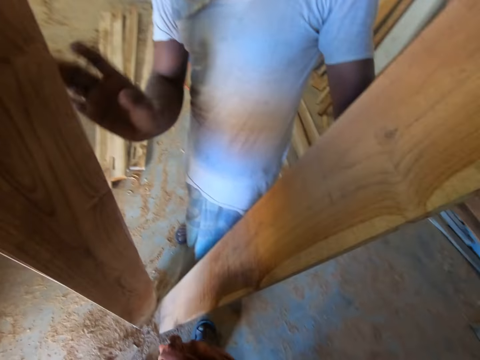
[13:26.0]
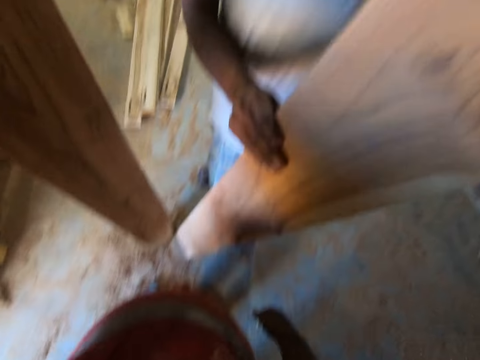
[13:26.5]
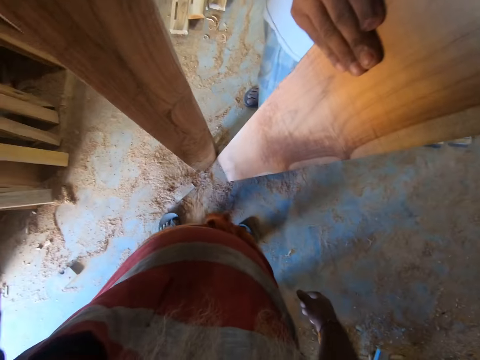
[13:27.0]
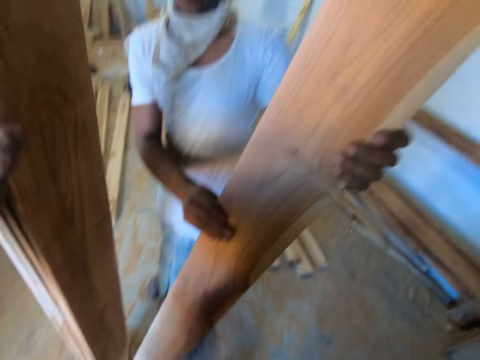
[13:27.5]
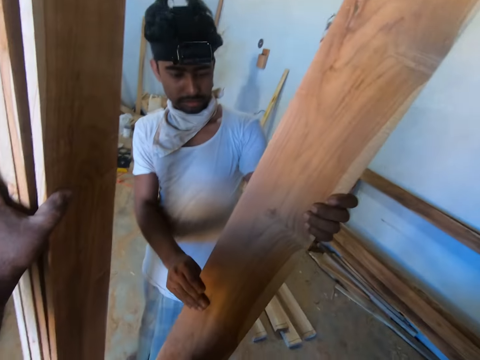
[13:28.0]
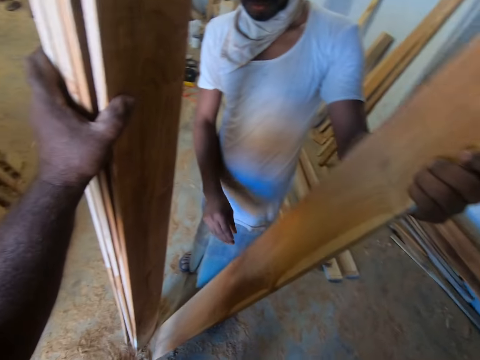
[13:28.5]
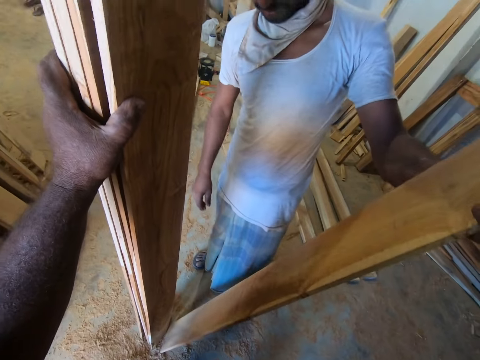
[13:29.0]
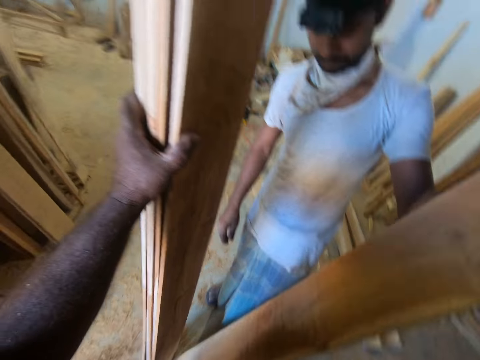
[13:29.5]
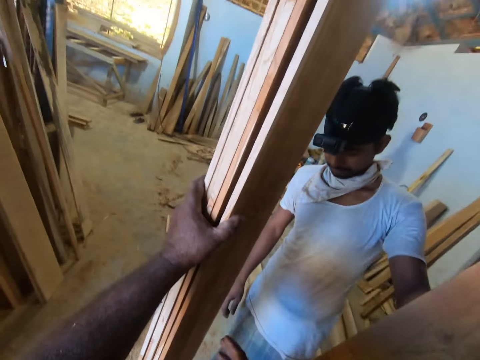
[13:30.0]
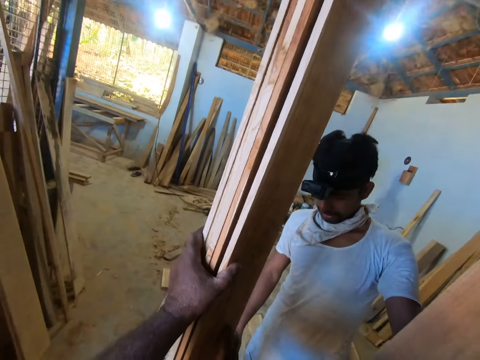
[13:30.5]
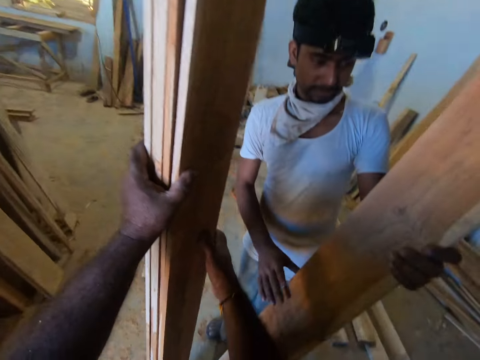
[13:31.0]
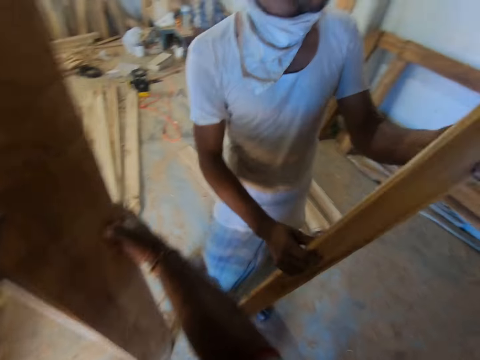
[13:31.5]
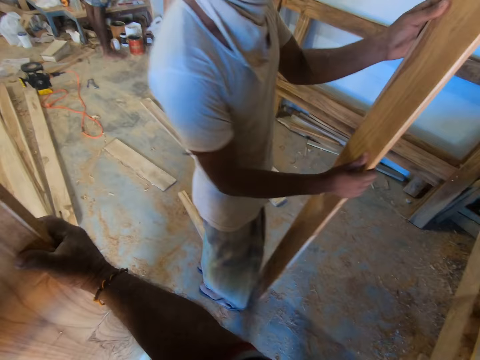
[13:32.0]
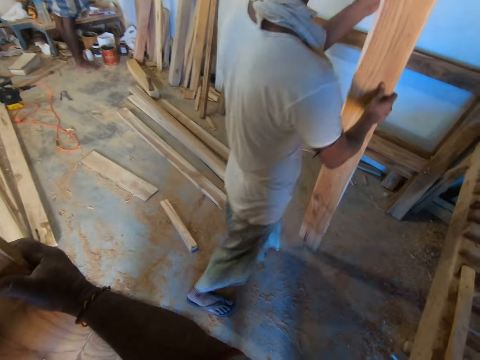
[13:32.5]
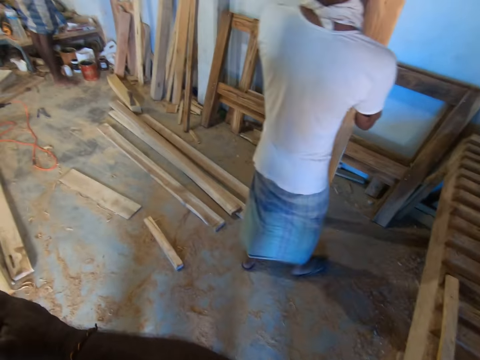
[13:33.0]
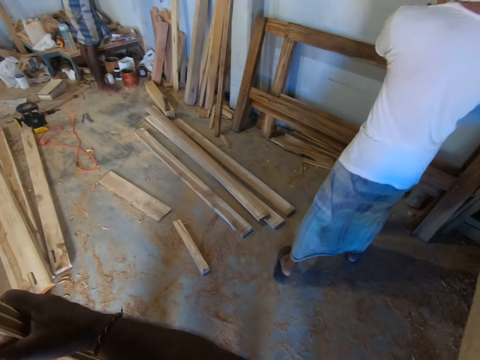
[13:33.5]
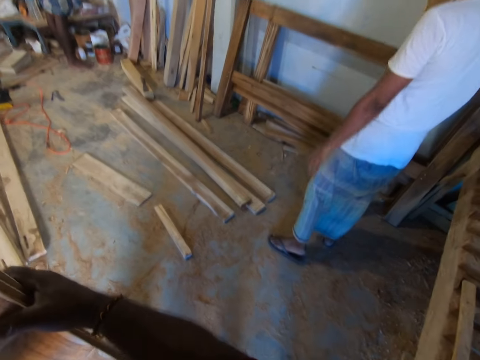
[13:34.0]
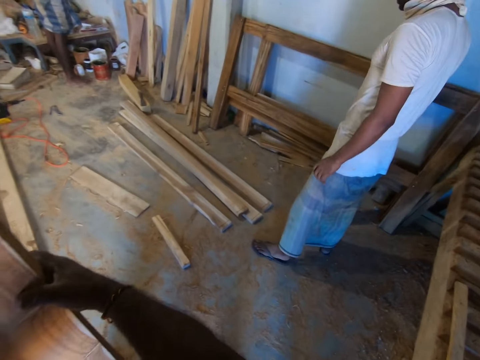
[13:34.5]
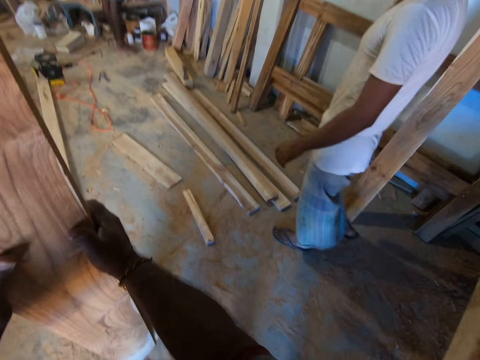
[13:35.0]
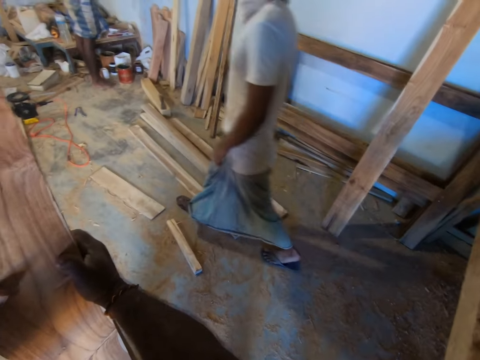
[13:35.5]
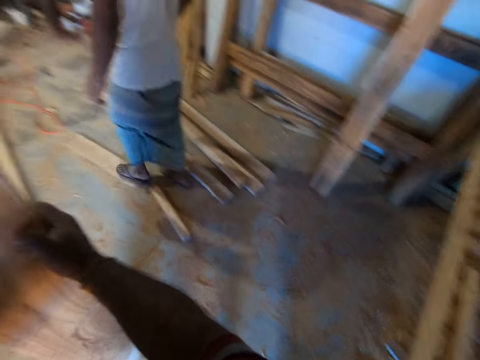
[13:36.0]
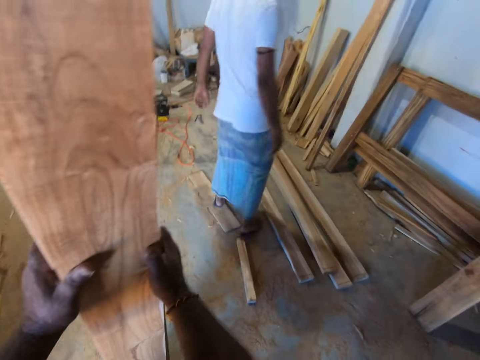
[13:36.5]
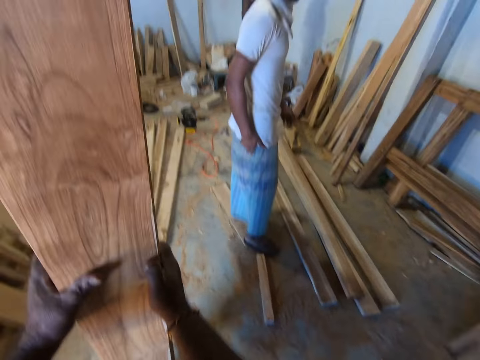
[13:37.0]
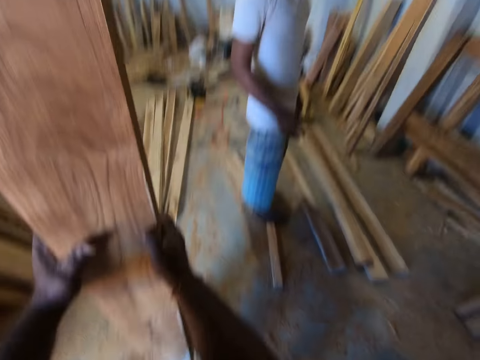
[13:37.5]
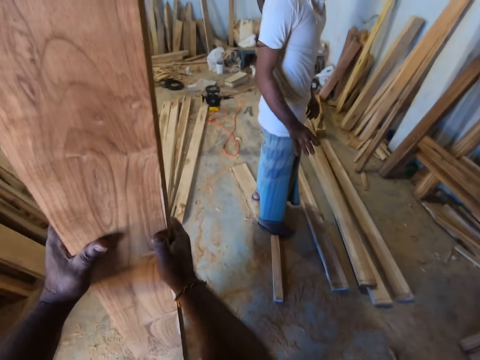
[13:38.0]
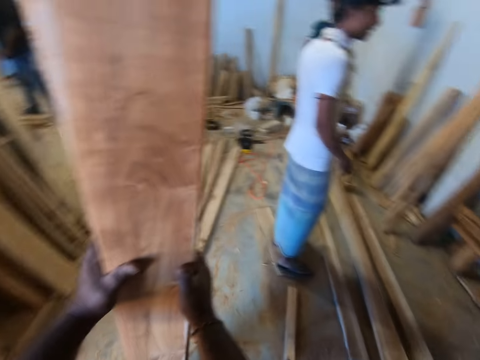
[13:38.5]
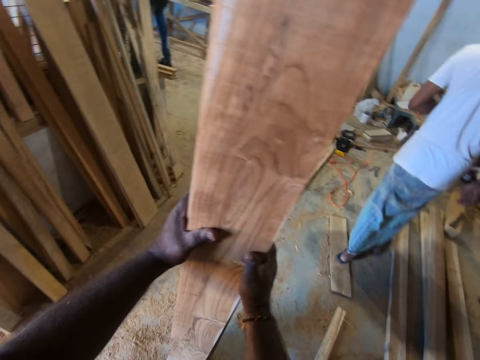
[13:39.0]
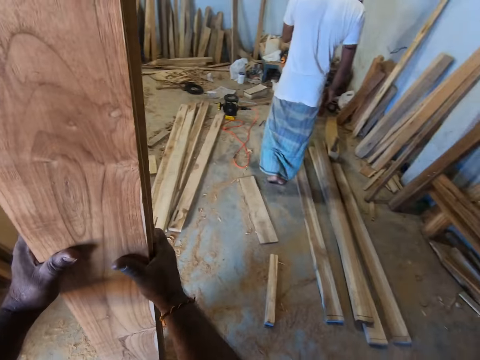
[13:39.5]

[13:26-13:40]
The man holds the plank in both hands. The camera wearer interacts with the man. The man places the plank on the bed base with both hands.

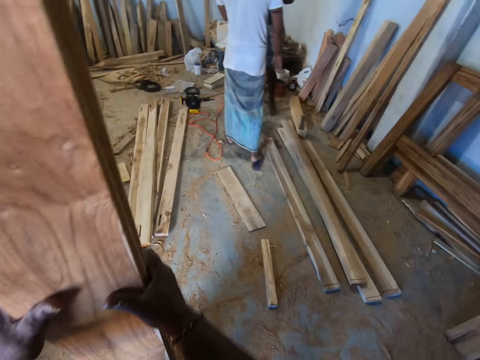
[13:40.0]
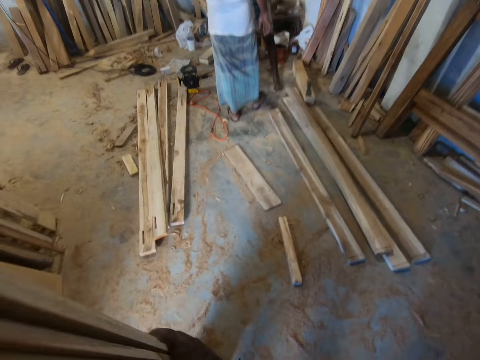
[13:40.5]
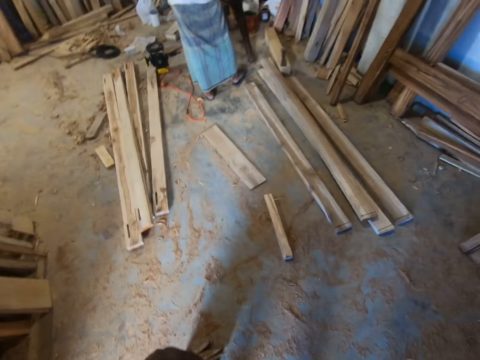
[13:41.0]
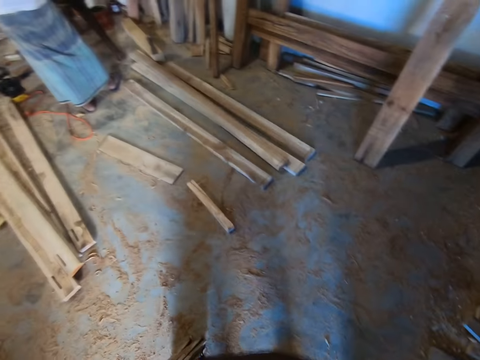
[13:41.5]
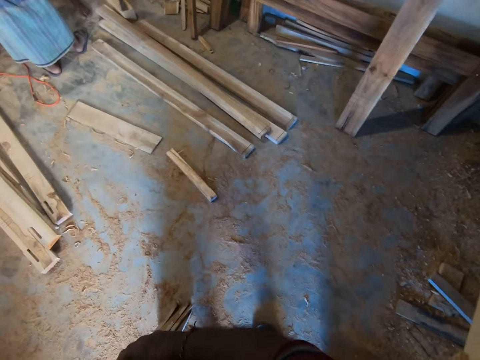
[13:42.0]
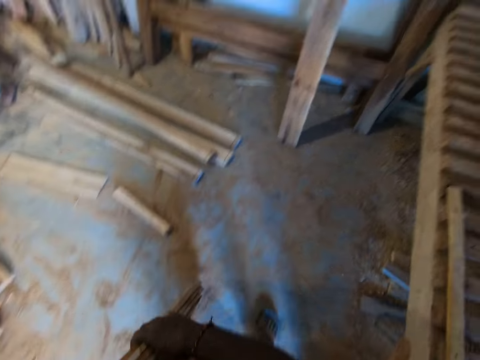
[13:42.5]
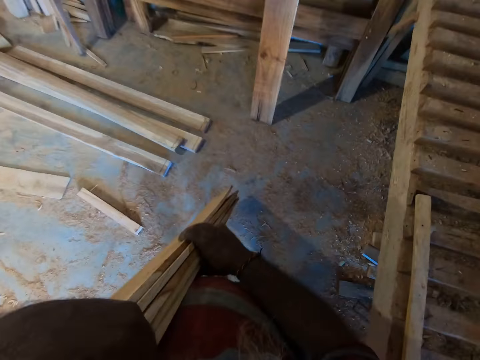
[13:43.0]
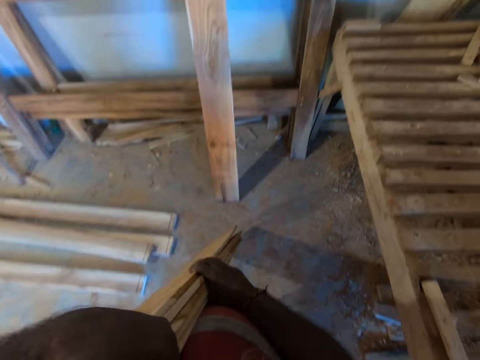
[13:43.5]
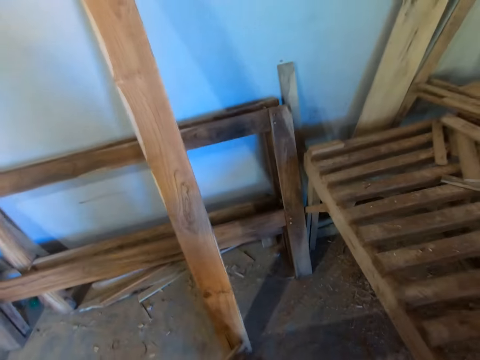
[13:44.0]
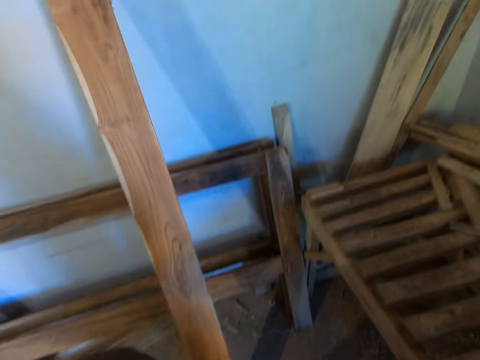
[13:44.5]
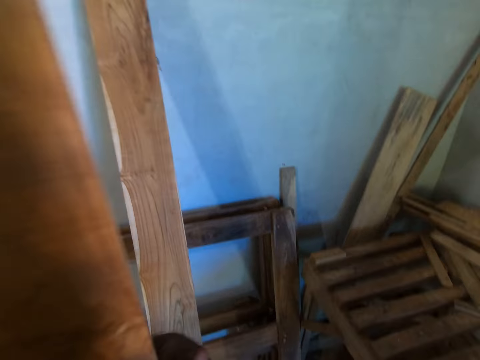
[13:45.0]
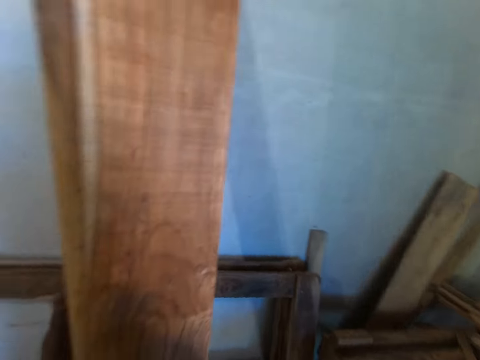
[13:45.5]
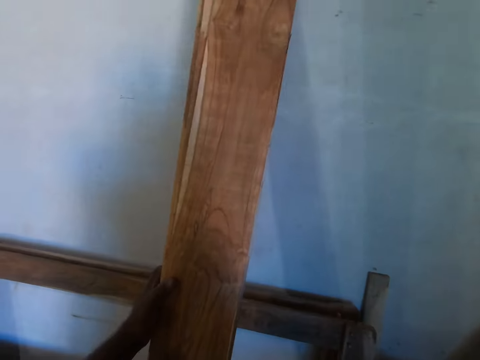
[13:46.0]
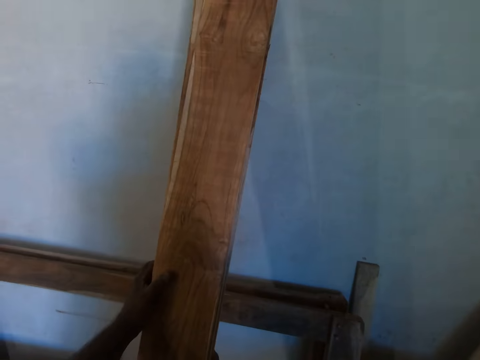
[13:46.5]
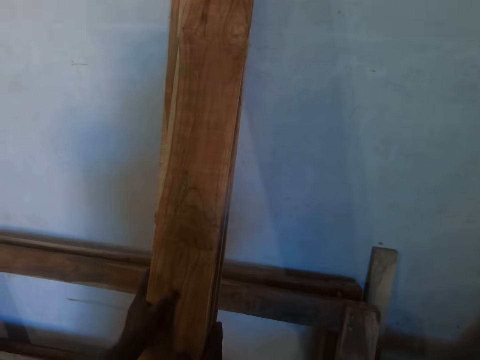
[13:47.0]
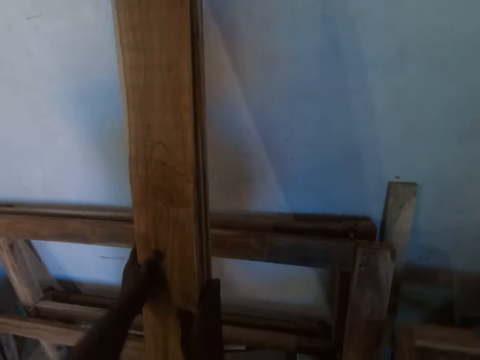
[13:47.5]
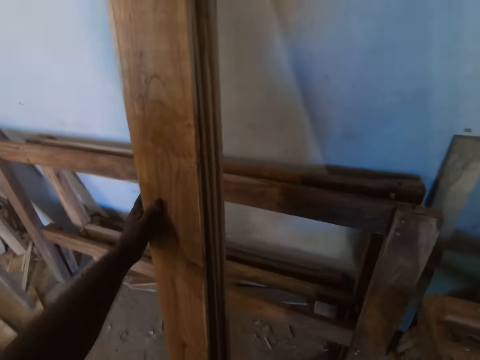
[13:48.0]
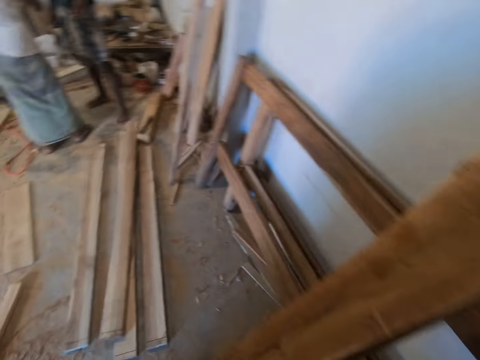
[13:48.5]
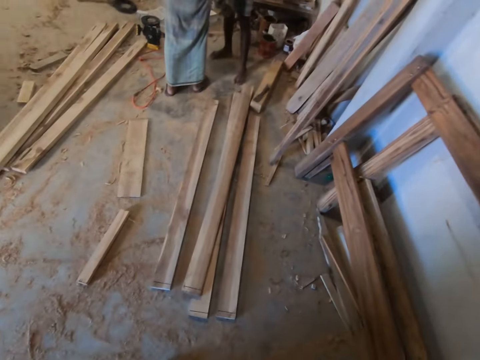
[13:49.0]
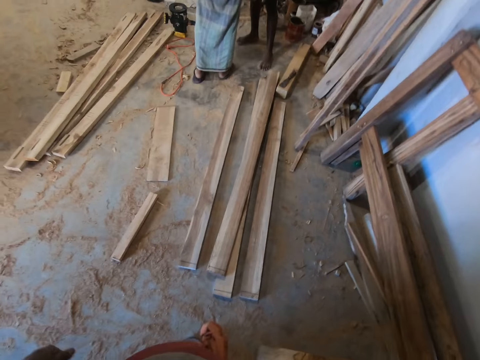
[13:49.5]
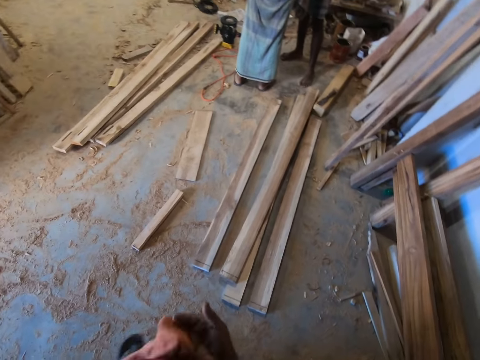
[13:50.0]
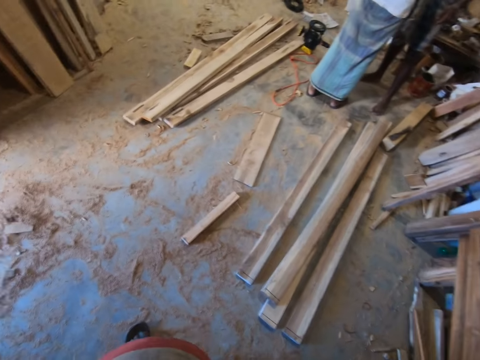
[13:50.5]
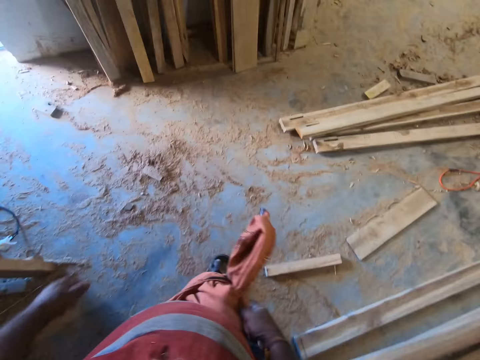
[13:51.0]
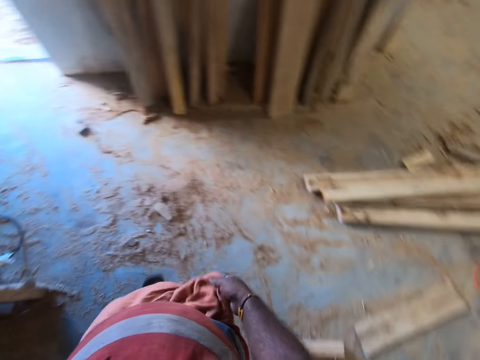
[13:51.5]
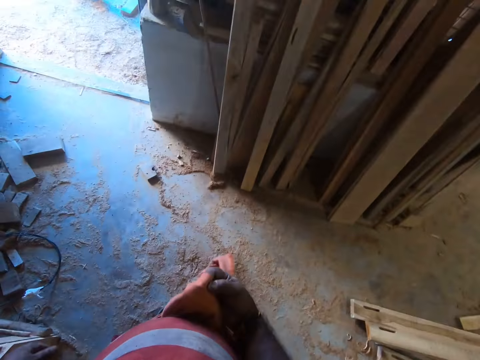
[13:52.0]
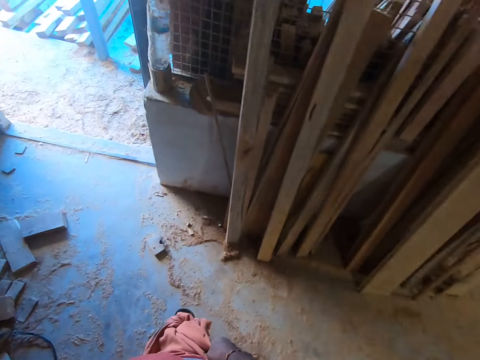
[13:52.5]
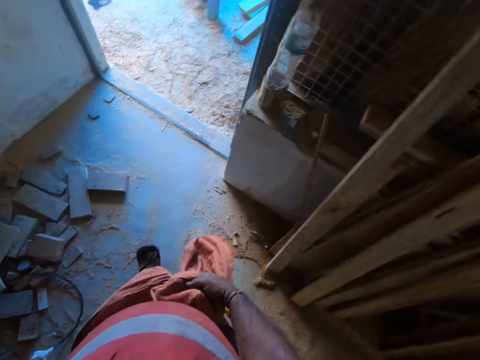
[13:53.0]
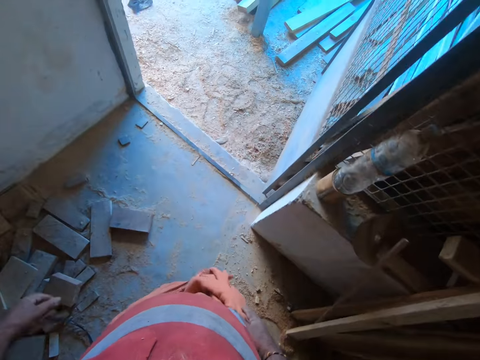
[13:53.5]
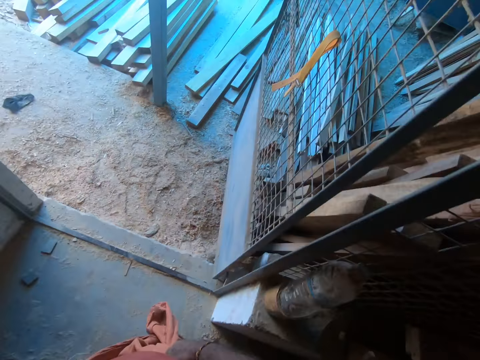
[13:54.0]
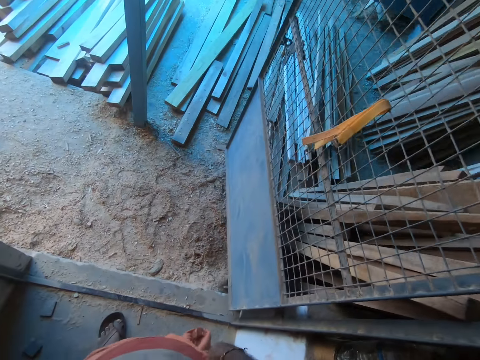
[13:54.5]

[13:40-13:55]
The camera wearer carries timbers. He leans the timber on the wall. He looks around. He adjusts his wrapper with his right hand. He walks outside the workshop.
